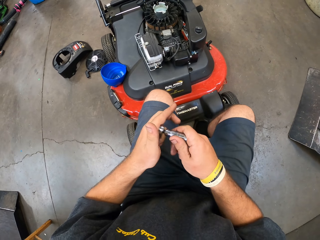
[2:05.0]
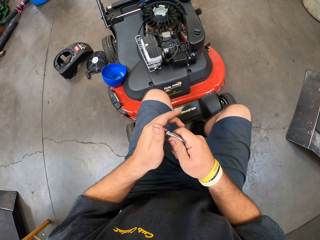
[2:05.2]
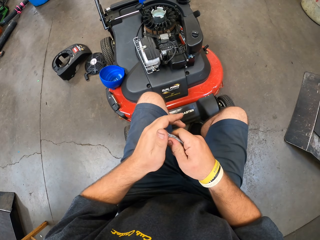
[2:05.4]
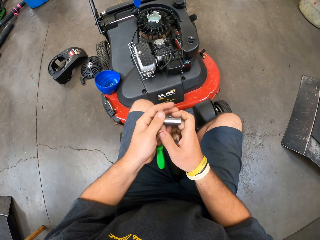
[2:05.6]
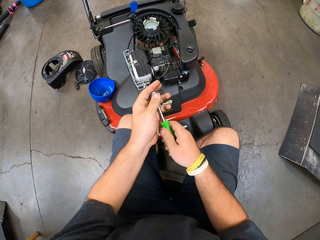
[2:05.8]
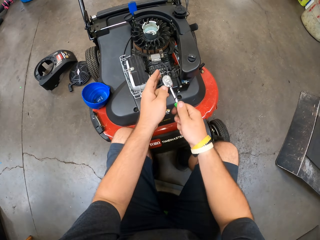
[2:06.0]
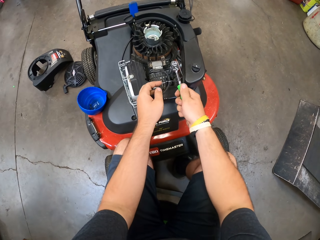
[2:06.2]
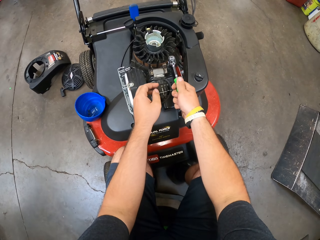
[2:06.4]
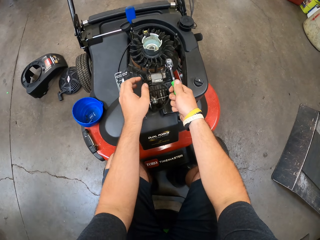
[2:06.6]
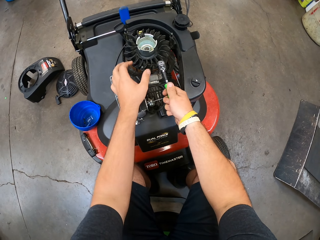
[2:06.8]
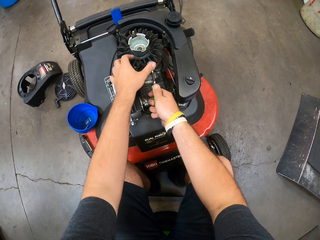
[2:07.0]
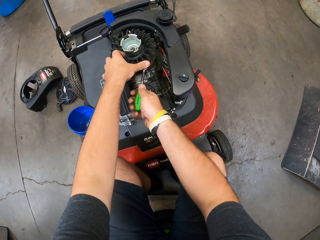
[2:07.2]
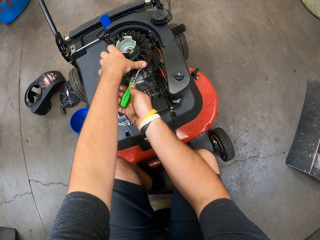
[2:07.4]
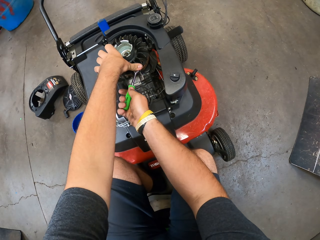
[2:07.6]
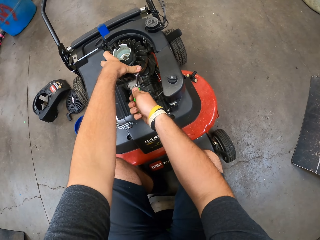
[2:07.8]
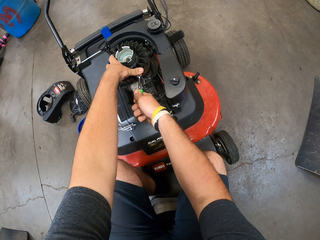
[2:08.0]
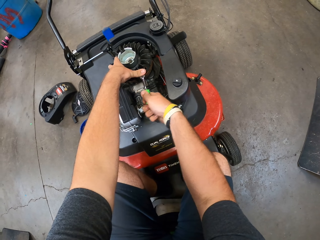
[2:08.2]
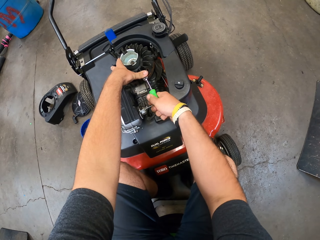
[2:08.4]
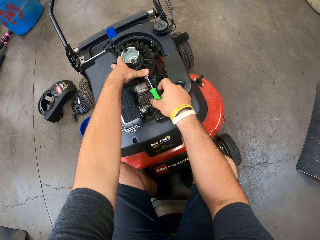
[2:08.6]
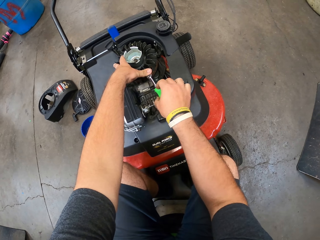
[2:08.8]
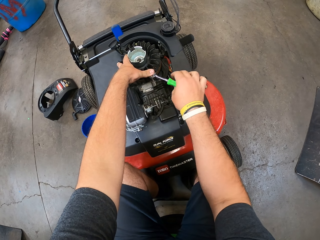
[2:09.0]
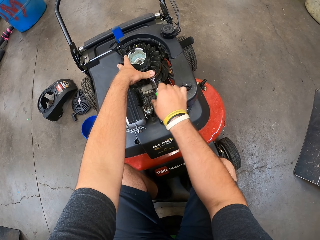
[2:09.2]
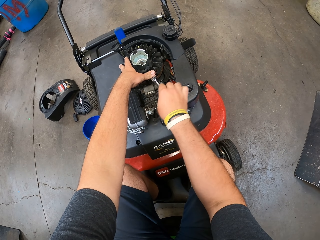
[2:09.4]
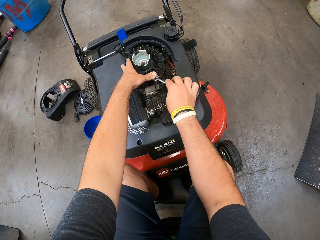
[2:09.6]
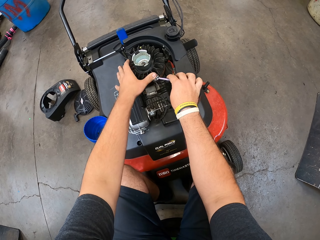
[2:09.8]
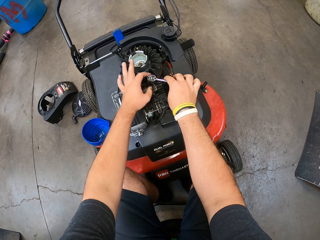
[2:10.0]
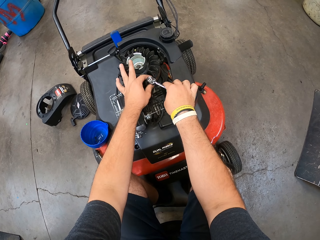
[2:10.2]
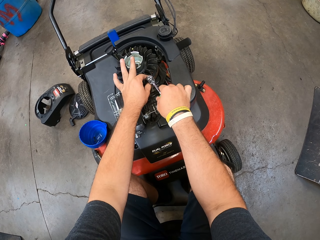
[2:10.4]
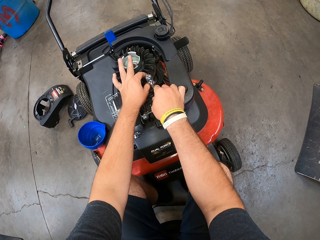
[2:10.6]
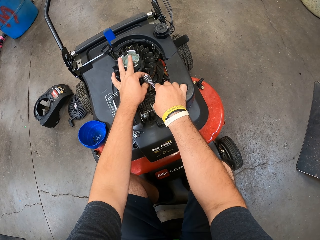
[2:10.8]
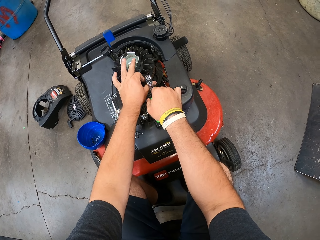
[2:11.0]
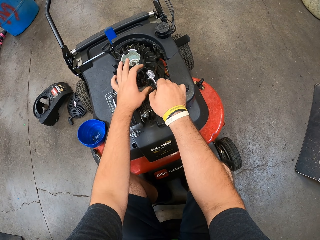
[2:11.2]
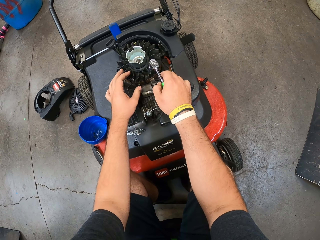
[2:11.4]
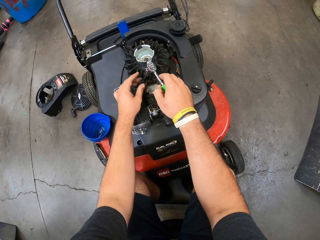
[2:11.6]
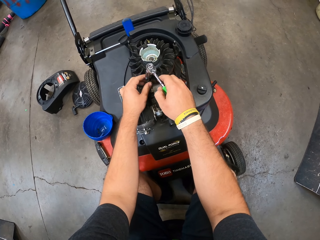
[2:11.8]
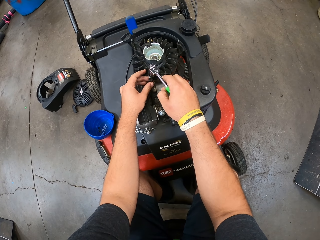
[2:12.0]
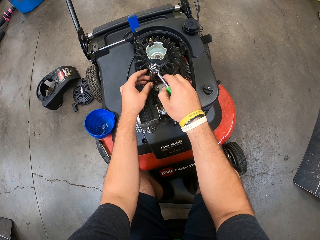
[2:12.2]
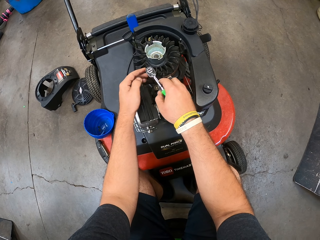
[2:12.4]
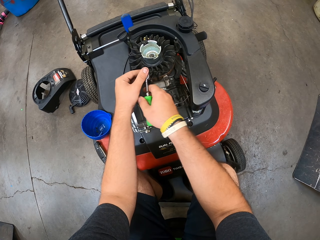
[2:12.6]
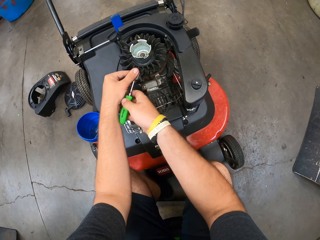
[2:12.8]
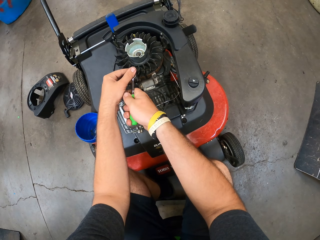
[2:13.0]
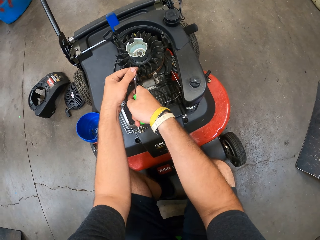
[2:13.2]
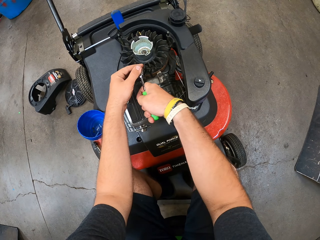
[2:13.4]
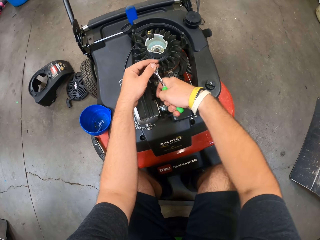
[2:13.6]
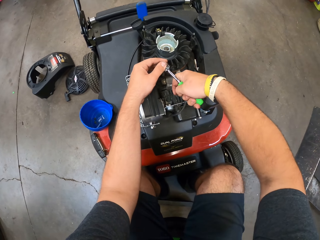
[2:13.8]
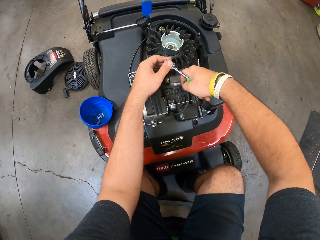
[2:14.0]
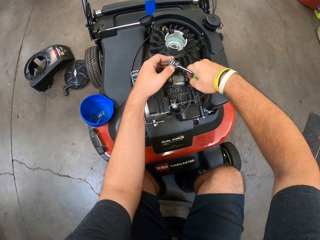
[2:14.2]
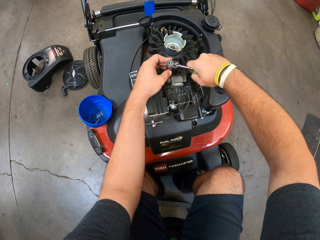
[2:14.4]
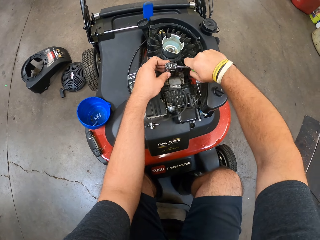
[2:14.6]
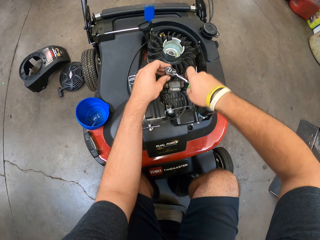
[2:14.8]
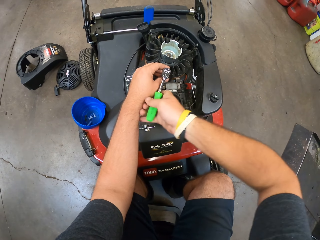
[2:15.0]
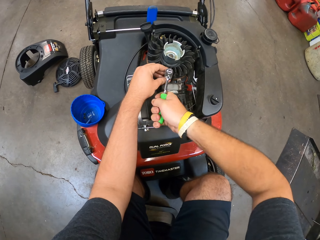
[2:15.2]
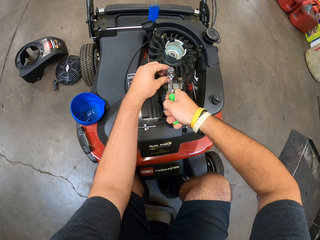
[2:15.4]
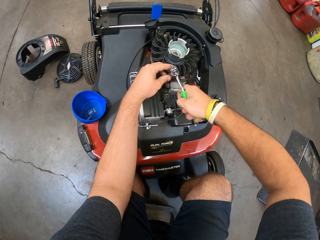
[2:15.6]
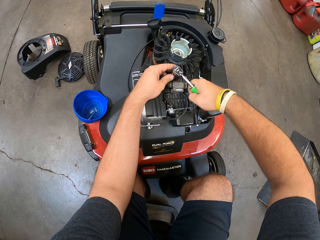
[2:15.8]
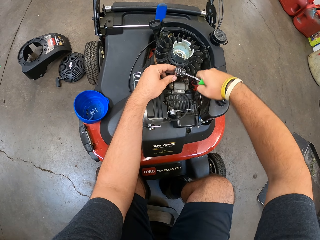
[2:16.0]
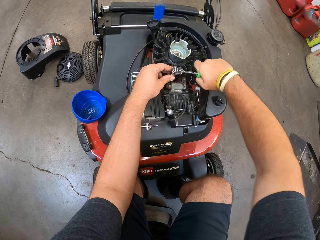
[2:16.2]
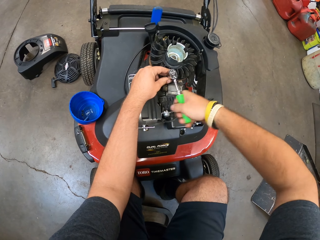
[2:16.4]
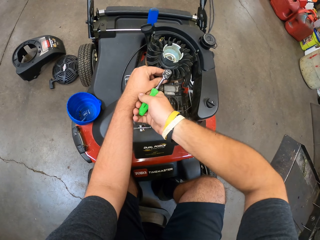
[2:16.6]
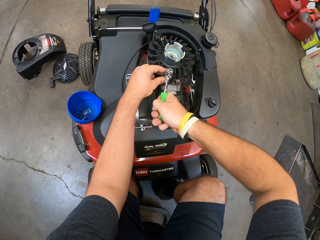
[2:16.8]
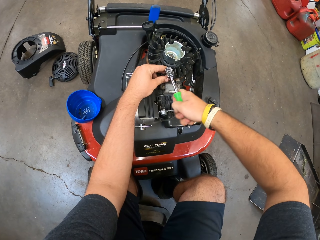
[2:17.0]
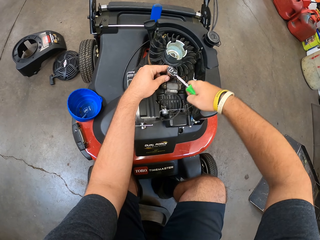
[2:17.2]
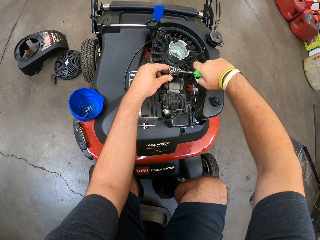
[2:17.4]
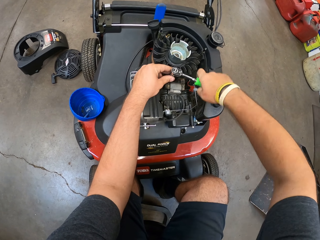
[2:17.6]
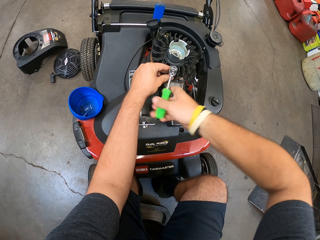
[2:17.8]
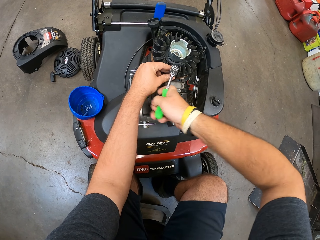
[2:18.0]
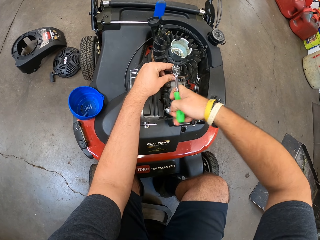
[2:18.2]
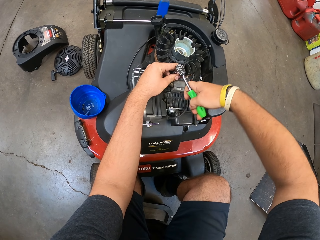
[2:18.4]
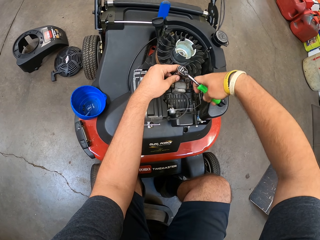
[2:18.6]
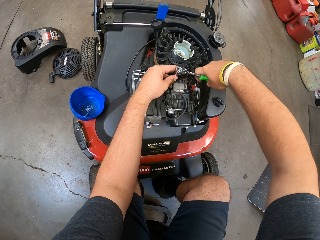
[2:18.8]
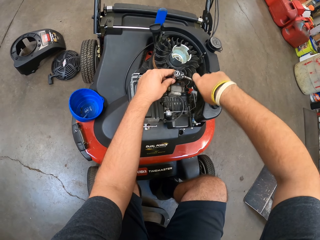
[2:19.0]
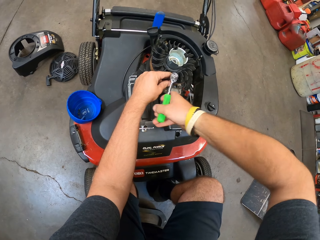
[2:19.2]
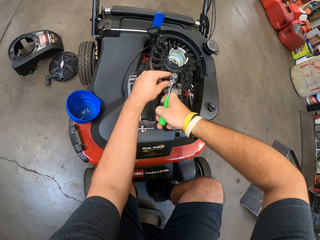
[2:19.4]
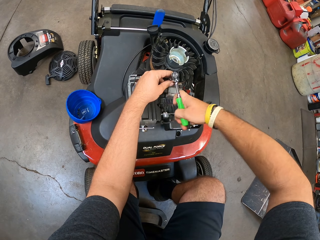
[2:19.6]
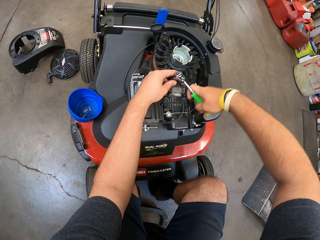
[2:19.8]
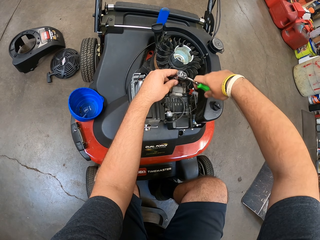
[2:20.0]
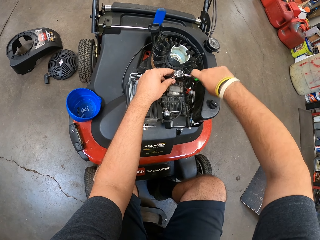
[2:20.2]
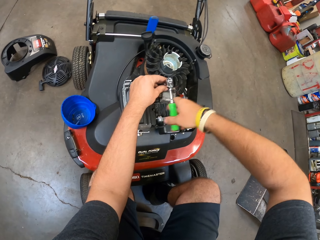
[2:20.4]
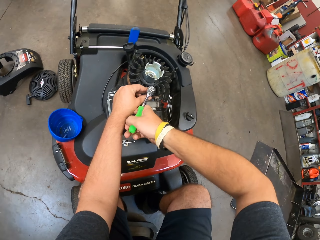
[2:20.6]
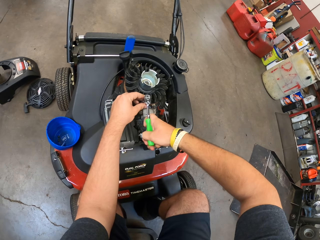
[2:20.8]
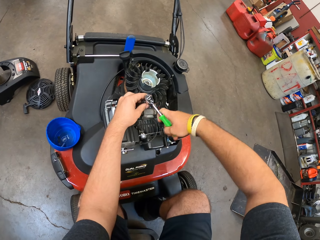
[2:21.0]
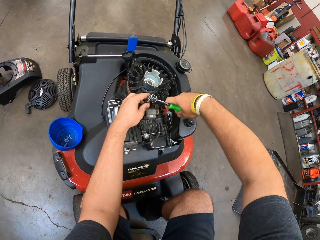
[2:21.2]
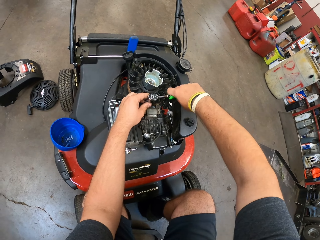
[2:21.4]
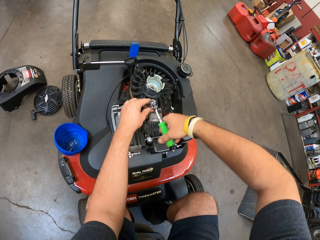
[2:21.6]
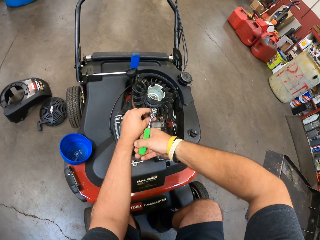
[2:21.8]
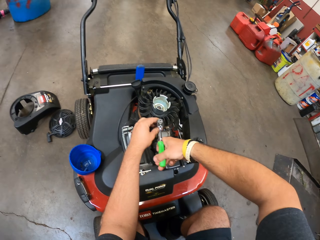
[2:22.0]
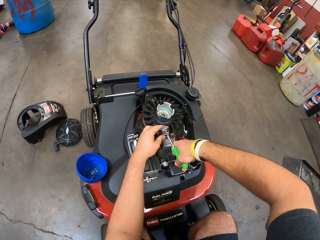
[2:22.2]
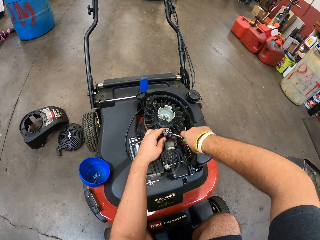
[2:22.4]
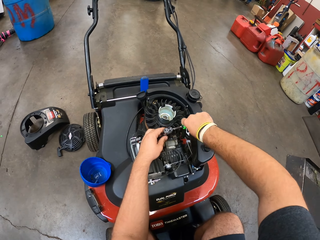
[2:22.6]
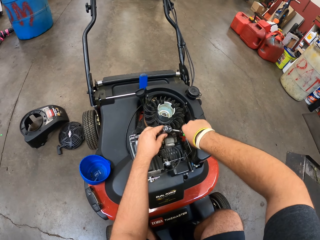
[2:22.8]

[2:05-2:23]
The camera wearer fits the spark plug socket on the plug wrench. They examine the lawn mower. They open a nut on the engine. They fix something to the lawn mower.

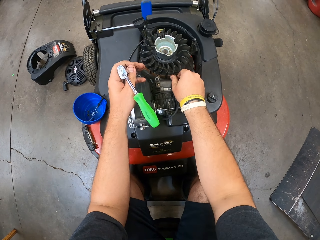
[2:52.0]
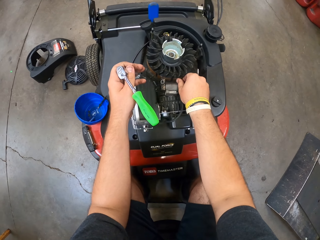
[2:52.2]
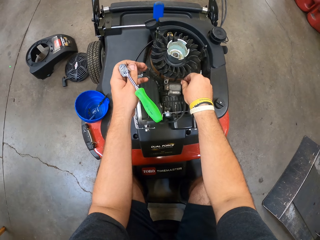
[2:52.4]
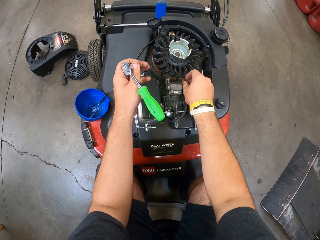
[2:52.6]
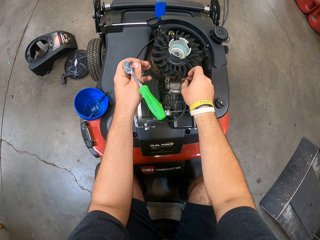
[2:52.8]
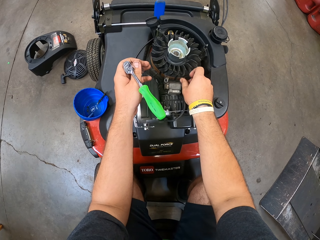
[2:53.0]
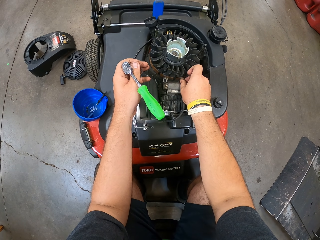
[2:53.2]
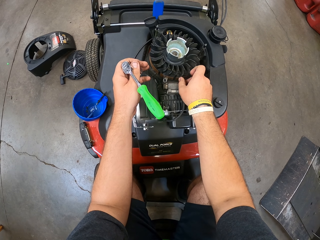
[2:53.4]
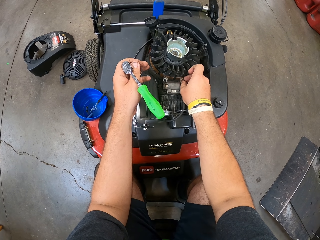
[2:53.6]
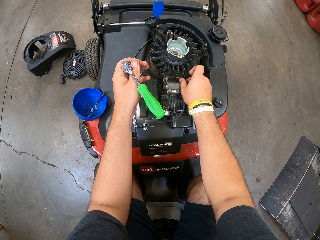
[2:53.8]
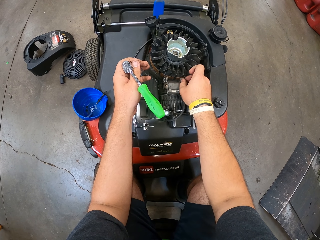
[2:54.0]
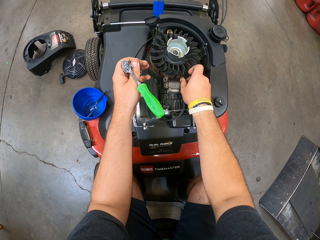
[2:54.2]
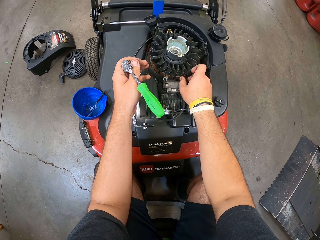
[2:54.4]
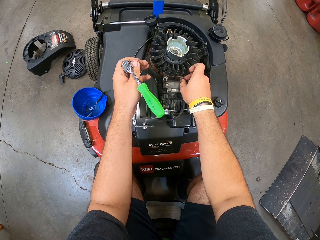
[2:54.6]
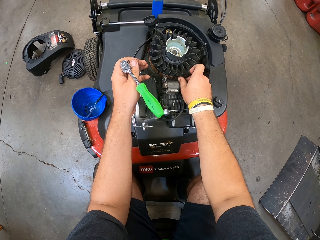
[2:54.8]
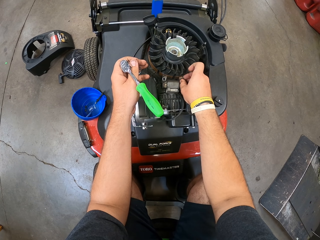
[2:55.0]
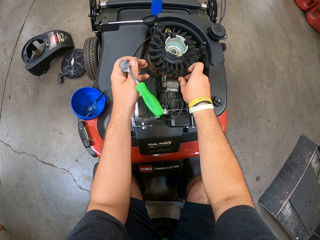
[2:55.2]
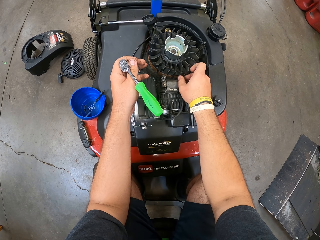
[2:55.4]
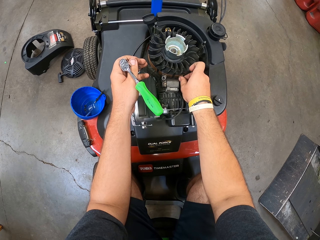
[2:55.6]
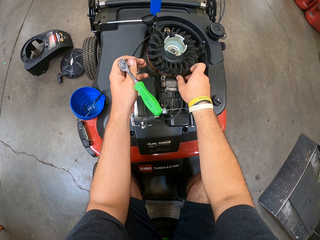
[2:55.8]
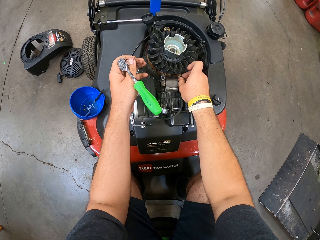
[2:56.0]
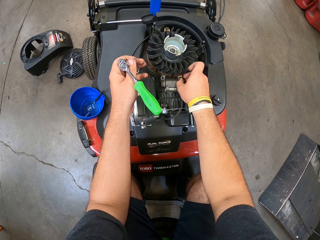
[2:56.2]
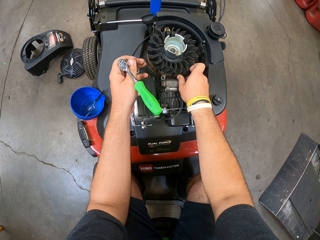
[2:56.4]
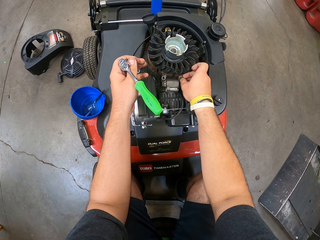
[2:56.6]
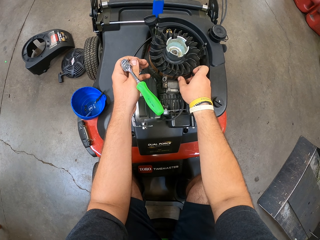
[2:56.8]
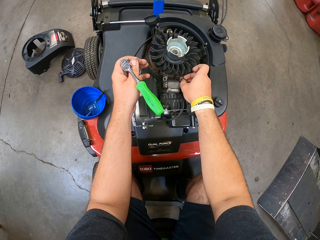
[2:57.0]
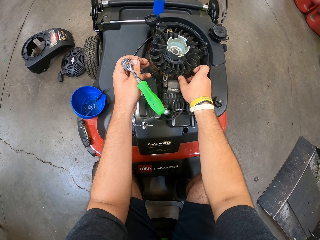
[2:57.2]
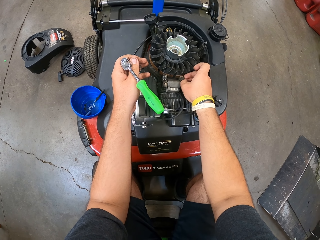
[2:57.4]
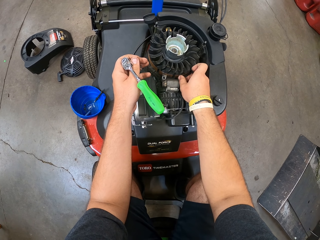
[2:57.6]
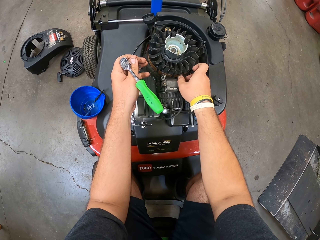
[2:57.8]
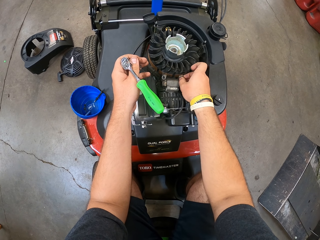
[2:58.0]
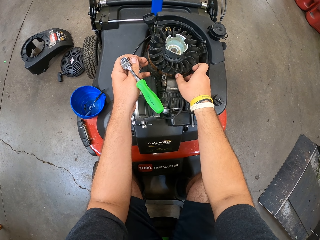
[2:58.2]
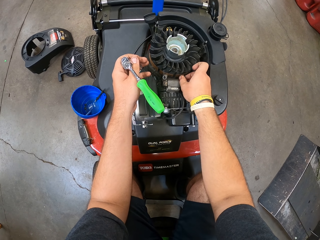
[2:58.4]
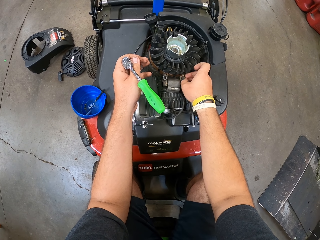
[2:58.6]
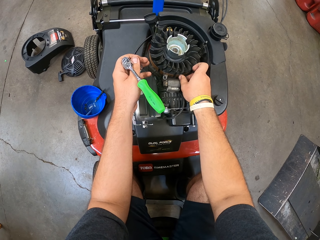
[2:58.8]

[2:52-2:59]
The camera wearer fixes something to the lawn mower.
